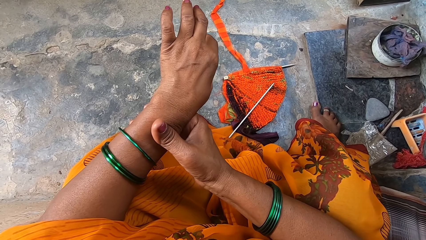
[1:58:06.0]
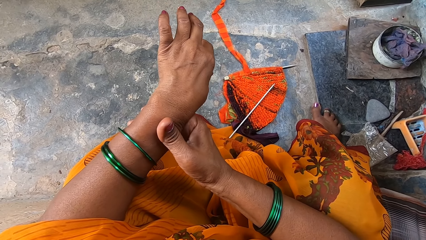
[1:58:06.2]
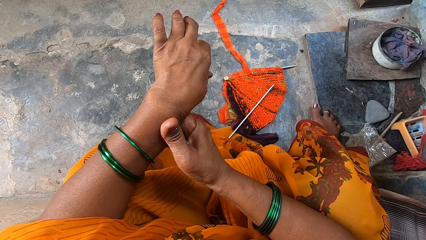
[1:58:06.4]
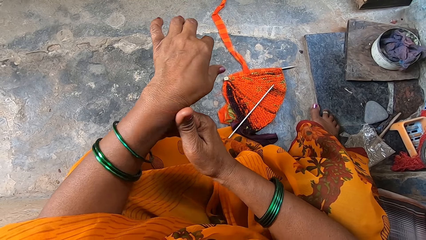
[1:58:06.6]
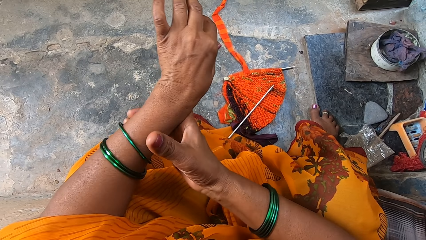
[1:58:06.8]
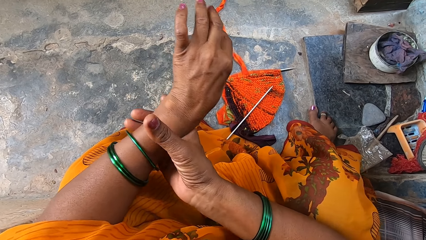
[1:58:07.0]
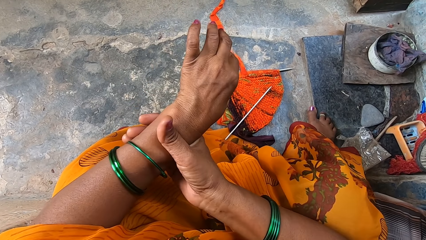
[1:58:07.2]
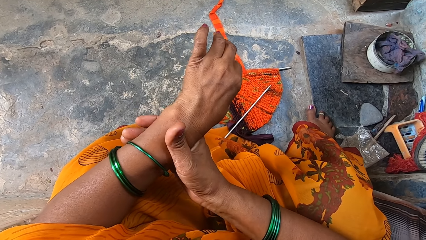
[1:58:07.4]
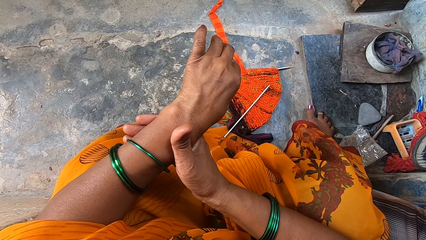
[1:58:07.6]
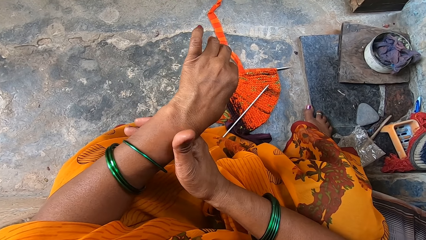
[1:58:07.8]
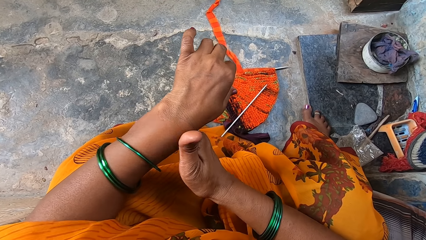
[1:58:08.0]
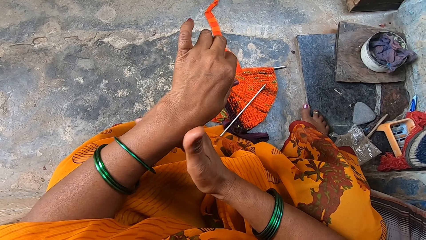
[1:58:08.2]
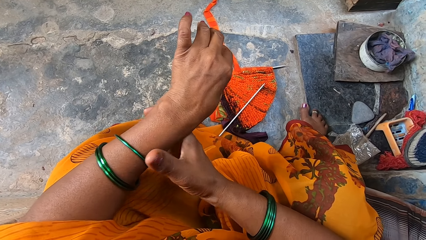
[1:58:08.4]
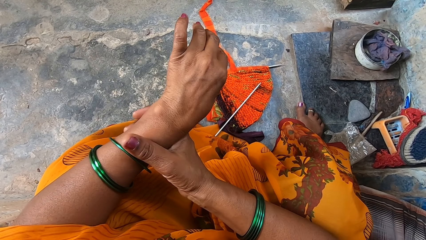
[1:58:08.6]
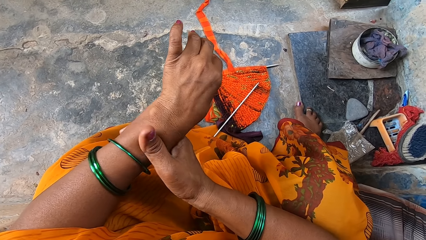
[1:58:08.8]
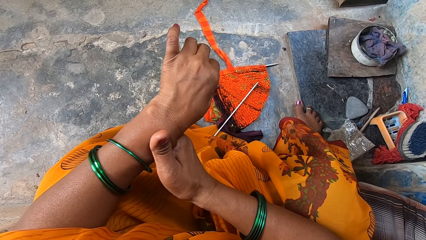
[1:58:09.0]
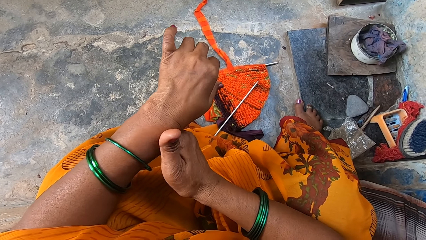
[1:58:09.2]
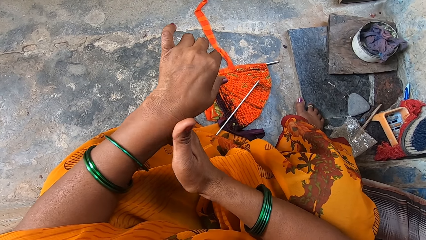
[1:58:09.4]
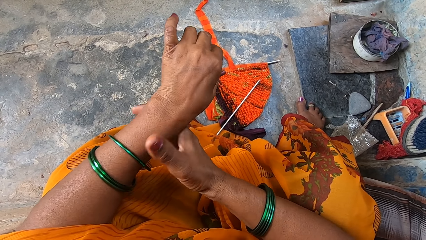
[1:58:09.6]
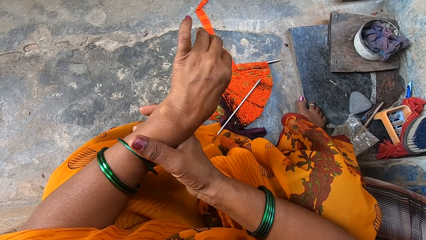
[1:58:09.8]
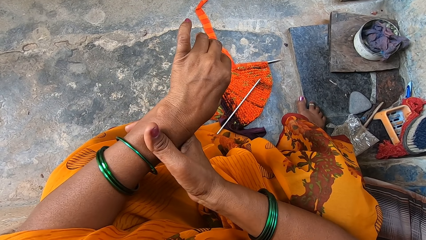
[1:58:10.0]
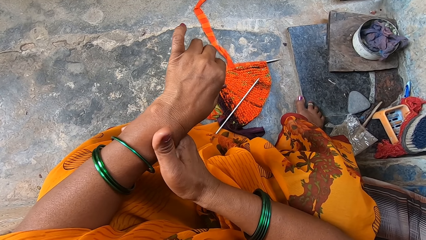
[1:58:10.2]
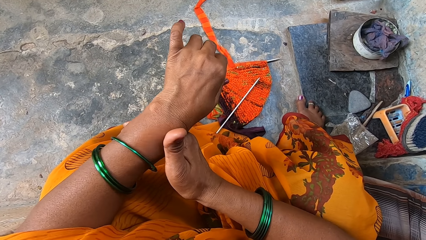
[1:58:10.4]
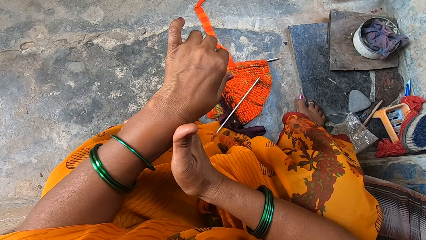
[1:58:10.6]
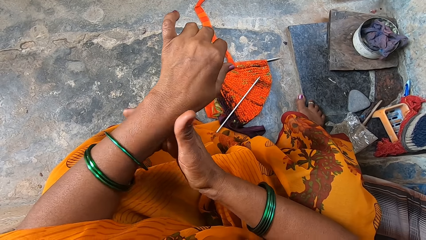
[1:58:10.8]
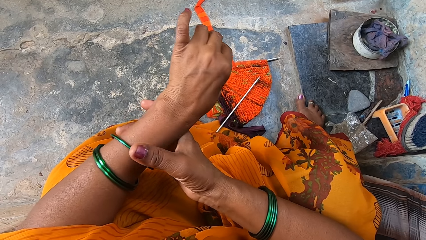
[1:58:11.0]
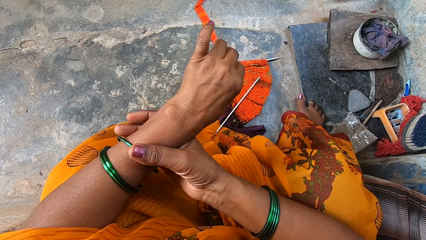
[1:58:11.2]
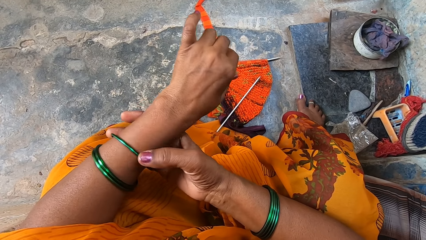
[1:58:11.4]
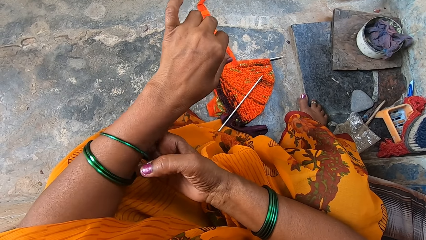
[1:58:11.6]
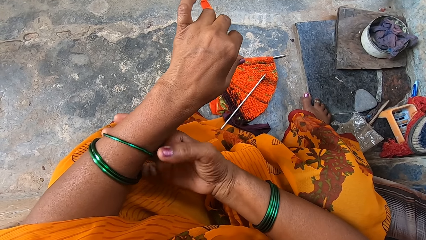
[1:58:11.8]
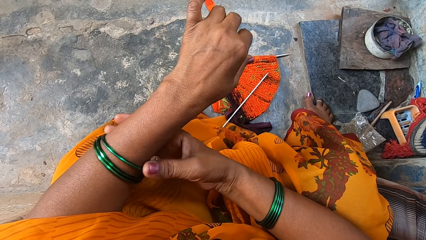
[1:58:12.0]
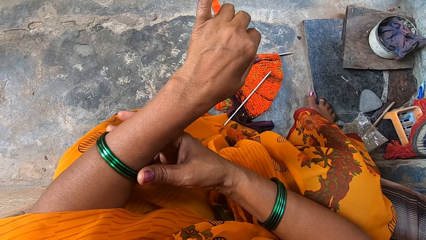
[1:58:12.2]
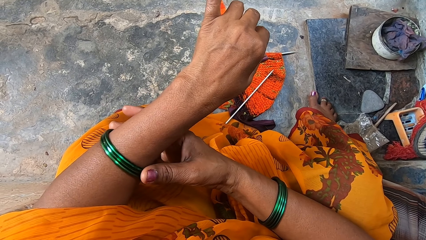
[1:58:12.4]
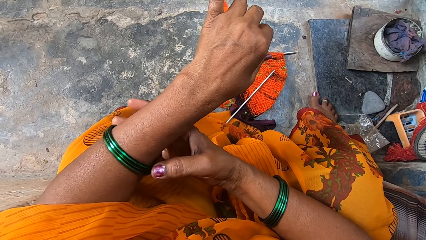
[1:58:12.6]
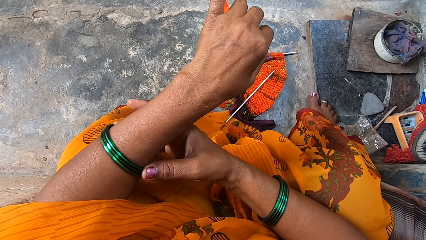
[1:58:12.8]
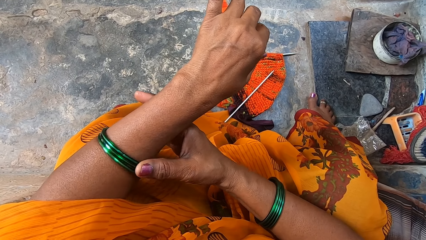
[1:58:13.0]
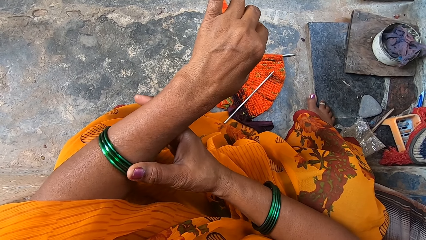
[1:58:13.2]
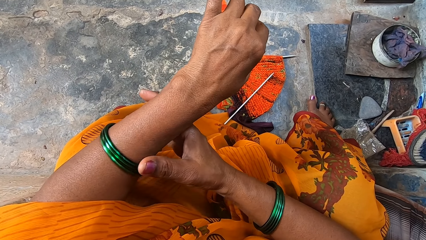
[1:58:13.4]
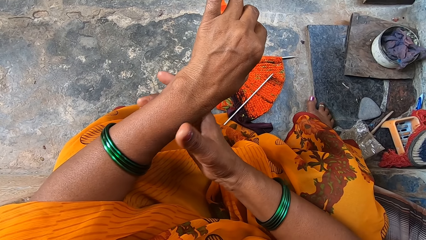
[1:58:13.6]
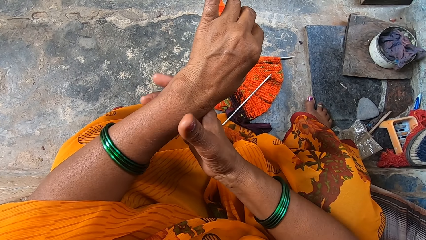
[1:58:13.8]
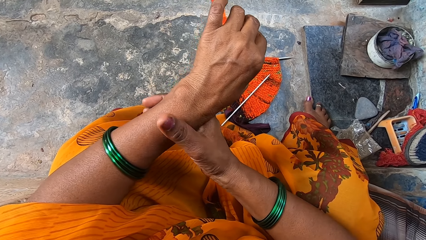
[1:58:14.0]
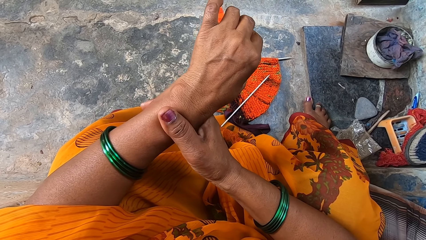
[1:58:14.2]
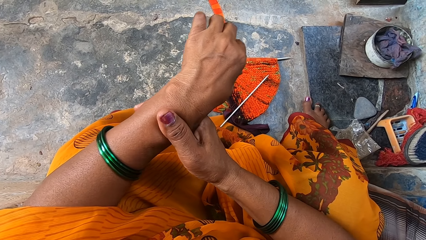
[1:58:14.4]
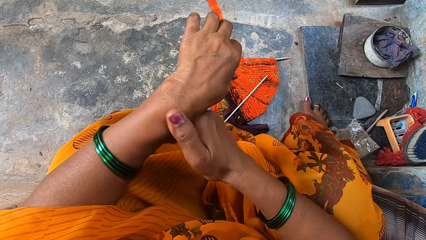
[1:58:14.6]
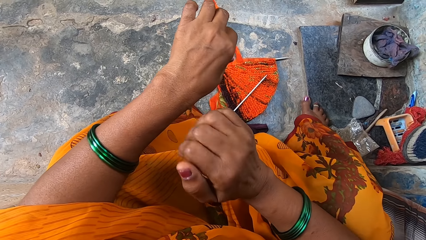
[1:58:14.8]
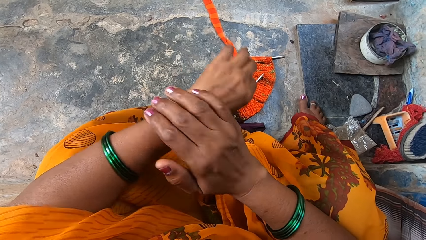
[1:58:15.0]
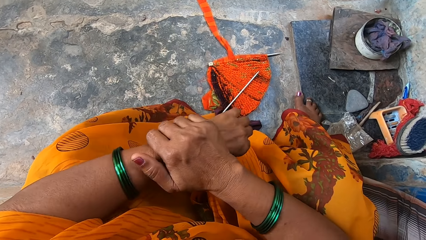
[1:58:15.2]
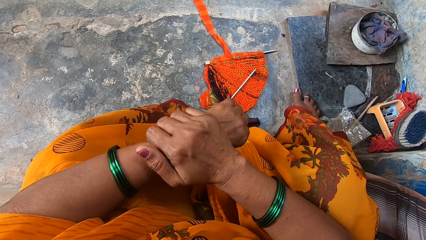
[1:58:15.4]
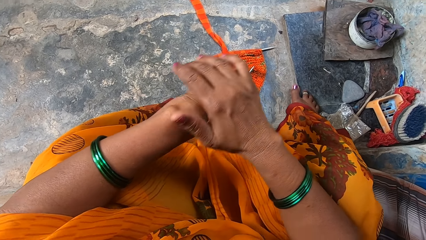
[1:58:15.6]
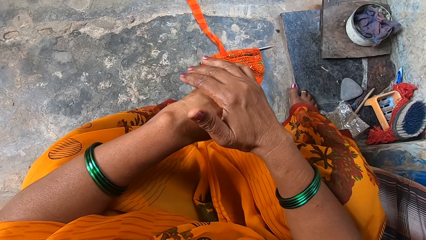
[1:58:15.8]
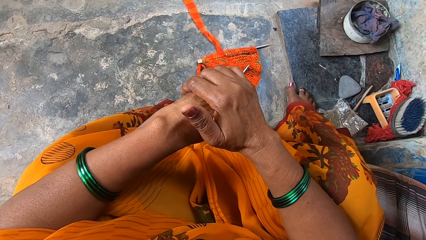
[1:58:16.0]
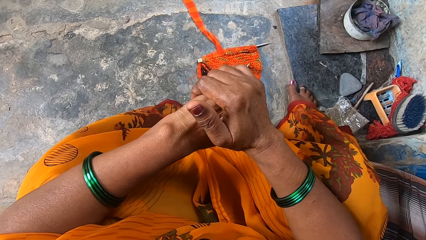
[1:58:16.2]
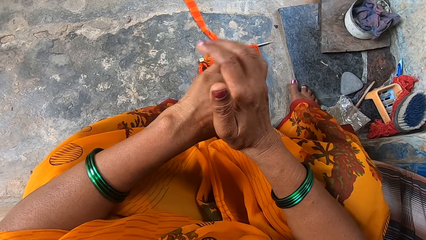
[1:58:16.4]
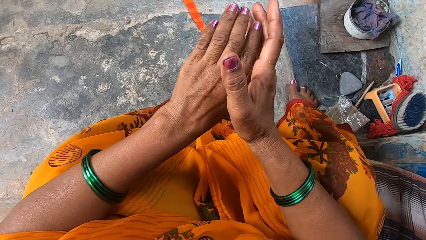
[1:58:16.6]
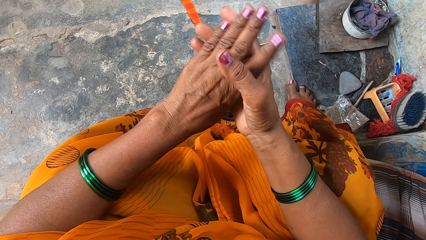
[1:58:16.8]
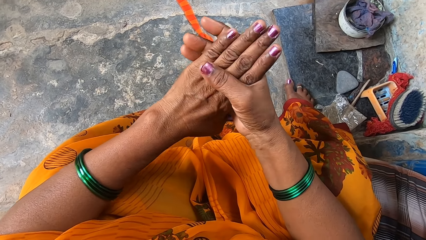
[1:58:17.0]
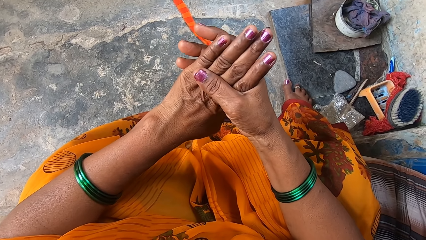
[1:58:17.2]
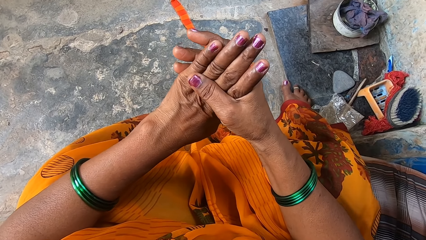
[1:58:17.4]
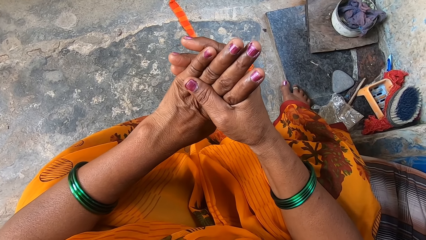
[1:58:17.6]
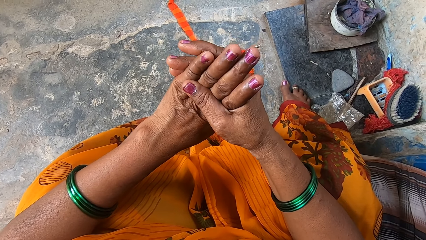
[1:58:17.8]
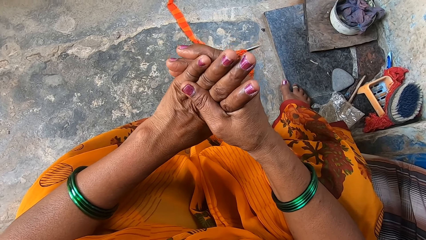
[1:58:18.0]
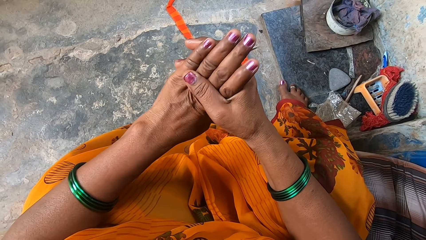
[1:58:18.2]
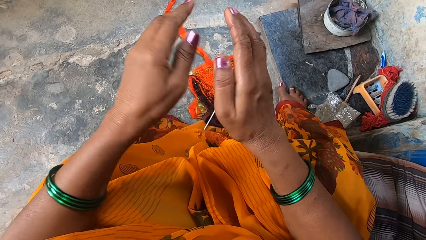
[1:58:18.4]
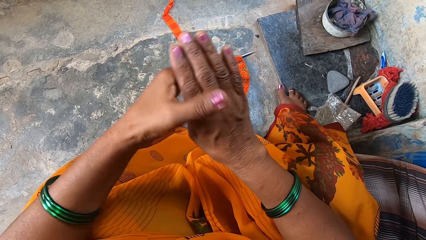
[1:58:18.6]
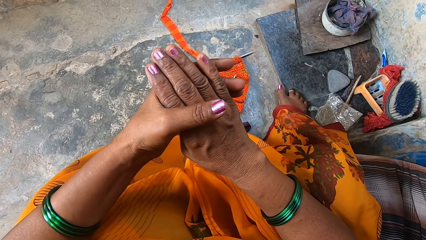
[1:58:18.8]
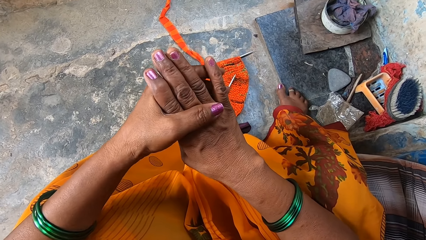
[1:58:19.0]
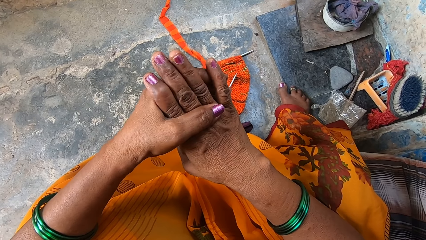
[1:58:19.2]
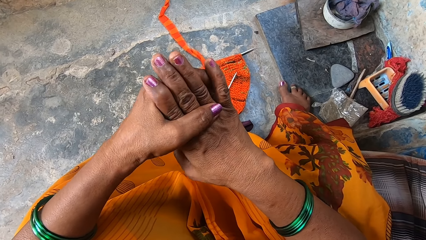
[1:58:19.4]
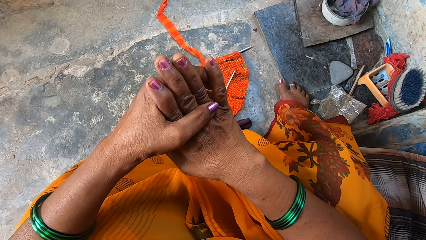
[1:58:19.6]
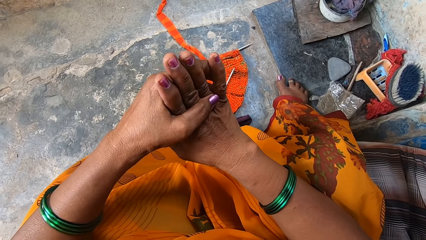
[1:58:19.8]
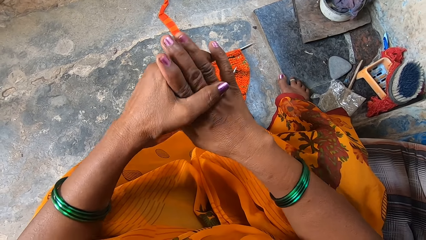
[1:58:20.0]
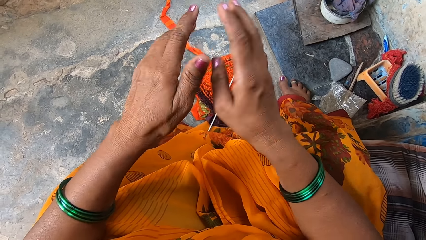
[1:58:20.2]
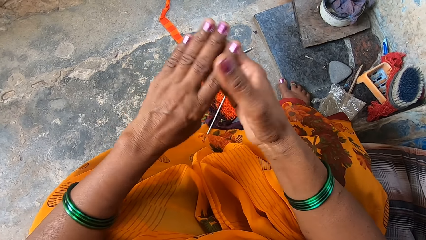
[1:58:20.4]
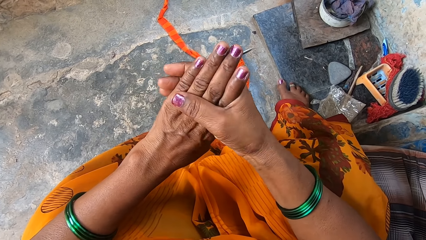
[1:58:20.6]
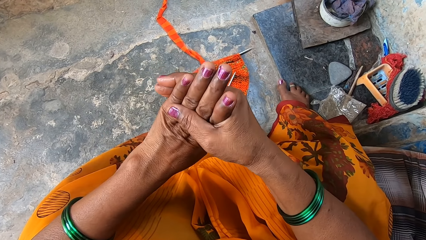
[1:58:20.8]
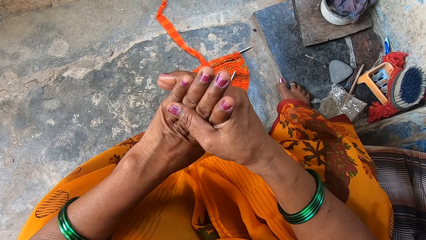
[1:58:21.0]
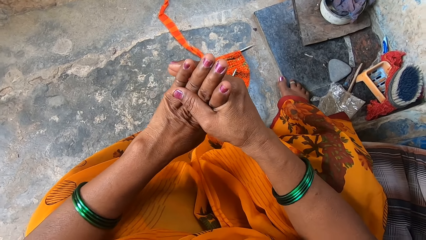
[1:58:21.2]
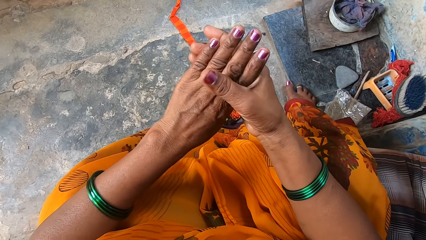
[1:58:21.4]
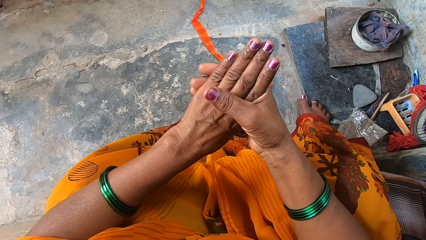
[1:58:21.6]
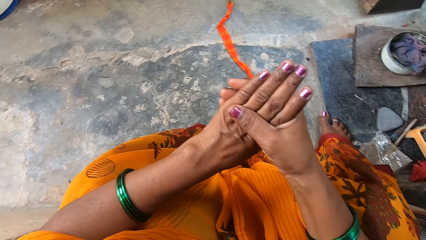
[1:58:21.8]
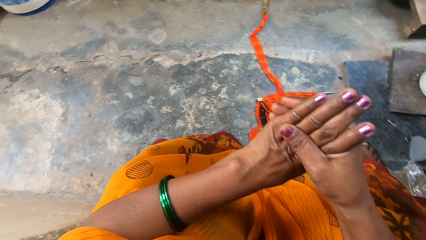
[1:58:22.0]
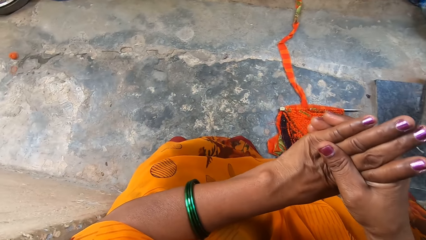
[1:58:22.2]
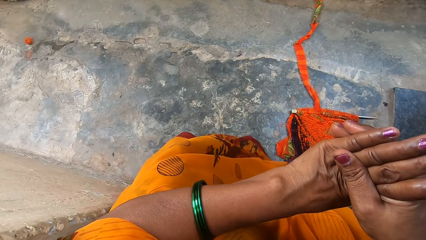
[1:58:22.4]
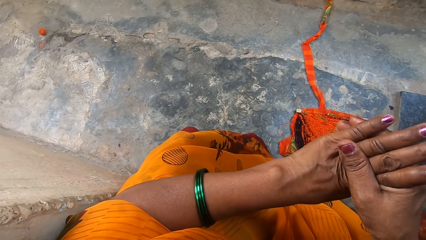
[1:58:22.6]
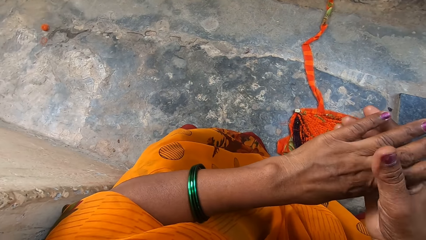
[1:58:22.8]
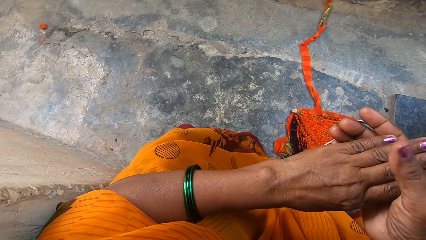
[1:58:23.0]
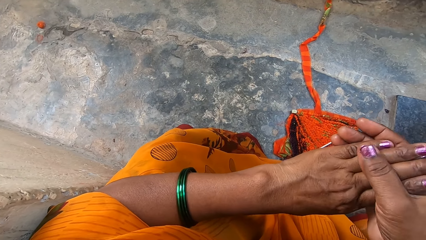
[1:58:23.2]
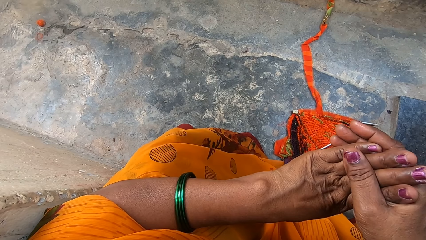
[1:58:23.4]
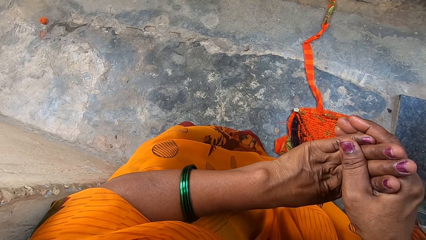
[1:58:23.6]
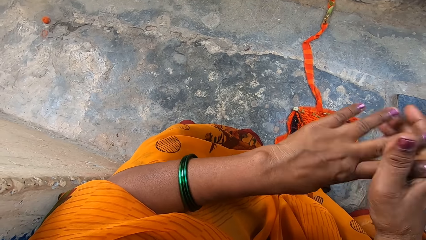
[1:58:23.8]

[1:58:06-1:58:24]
The camera wearer touches her left wrist. She rubs her wrist with the right thumb. She touches her bracelets. She massages her hands. She holds her wrist and holds her knuckles. She massages her fingers. She stretches her left hand fingers. She stretches her right hand fingers. She stretches her left hand fingers again.
